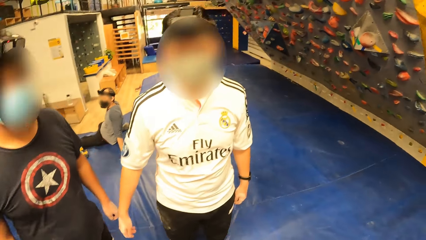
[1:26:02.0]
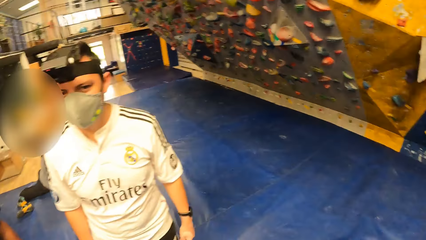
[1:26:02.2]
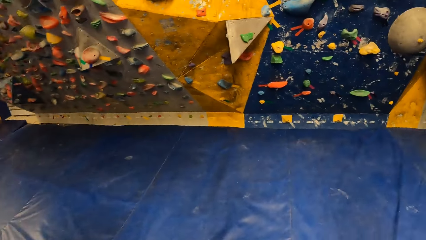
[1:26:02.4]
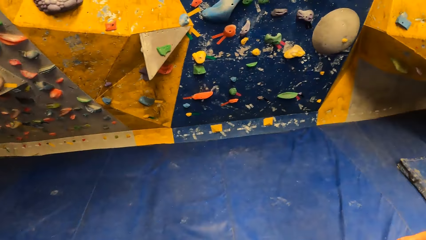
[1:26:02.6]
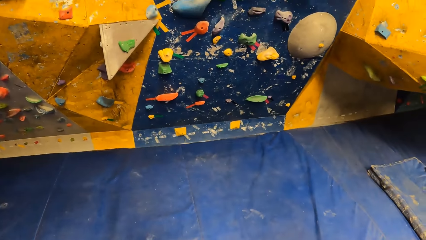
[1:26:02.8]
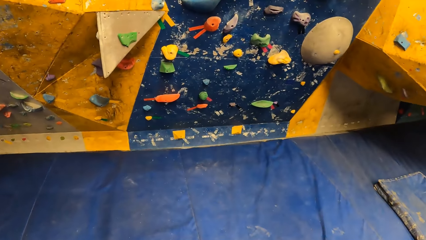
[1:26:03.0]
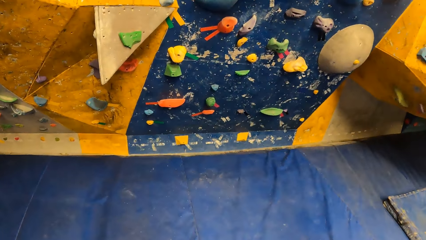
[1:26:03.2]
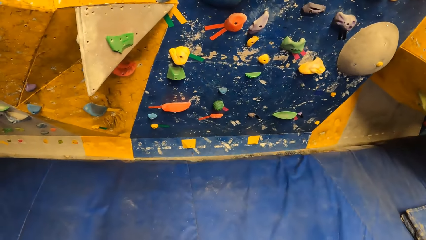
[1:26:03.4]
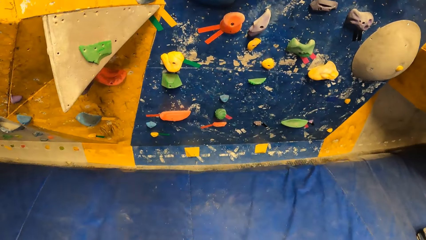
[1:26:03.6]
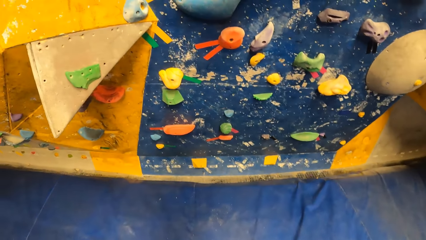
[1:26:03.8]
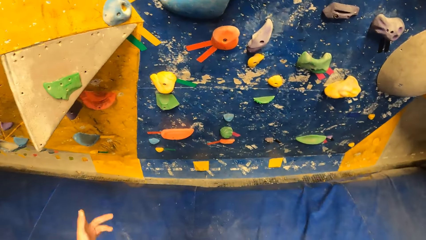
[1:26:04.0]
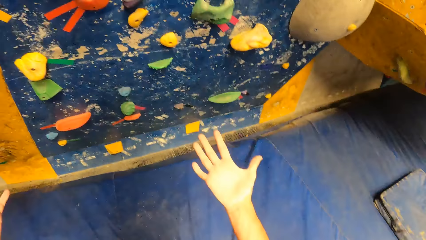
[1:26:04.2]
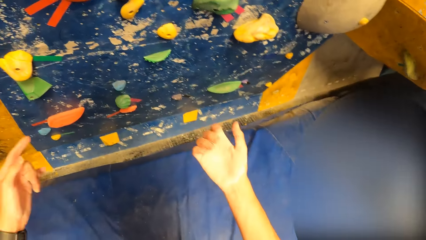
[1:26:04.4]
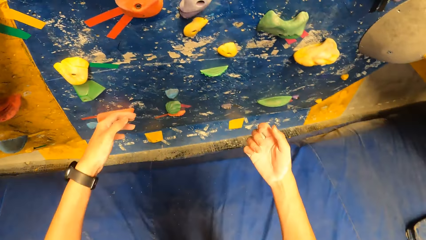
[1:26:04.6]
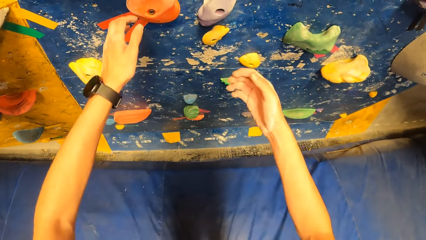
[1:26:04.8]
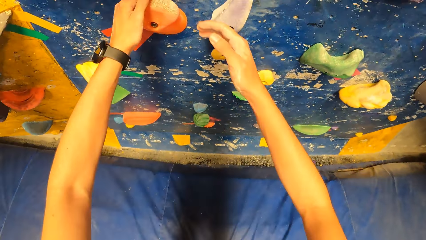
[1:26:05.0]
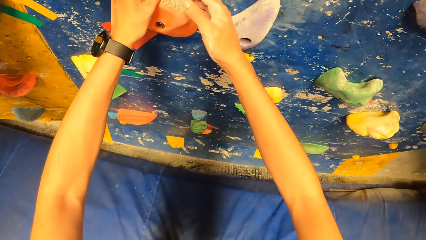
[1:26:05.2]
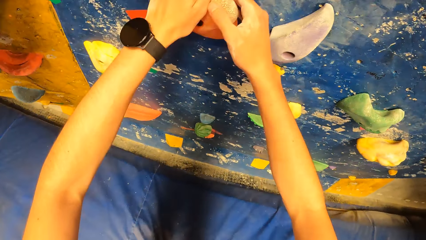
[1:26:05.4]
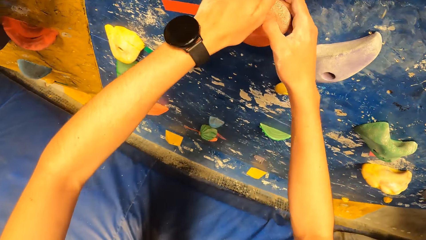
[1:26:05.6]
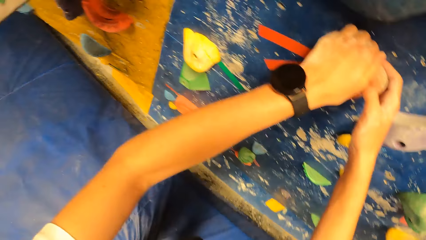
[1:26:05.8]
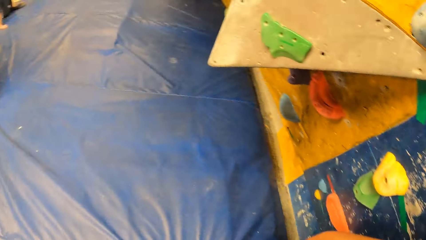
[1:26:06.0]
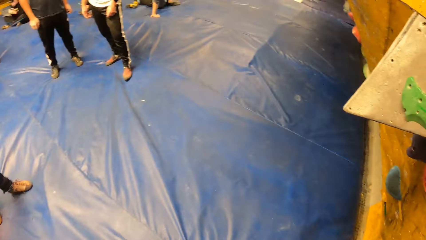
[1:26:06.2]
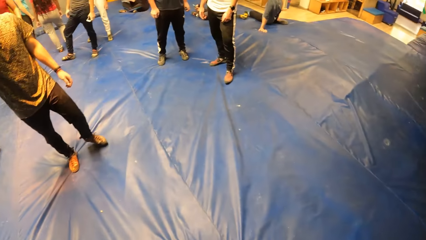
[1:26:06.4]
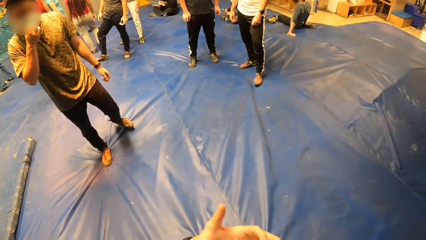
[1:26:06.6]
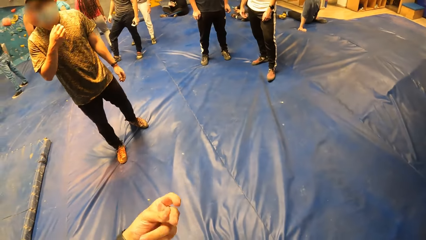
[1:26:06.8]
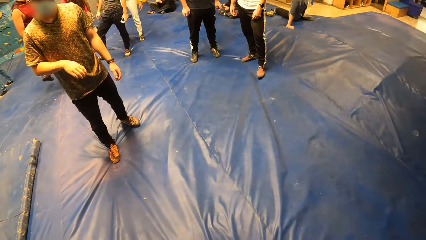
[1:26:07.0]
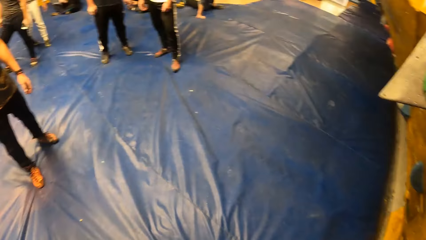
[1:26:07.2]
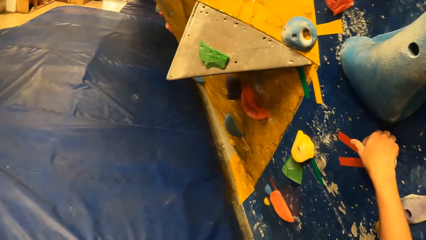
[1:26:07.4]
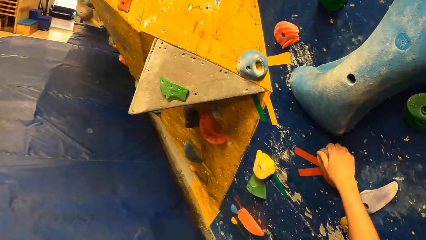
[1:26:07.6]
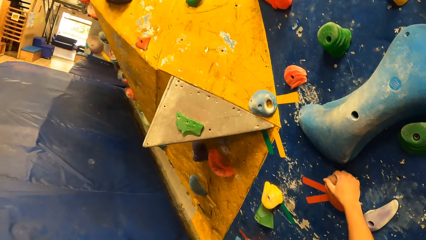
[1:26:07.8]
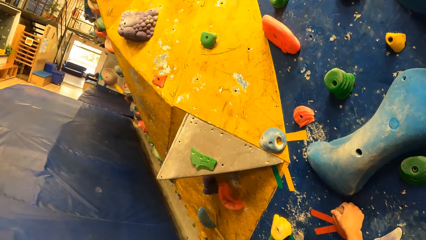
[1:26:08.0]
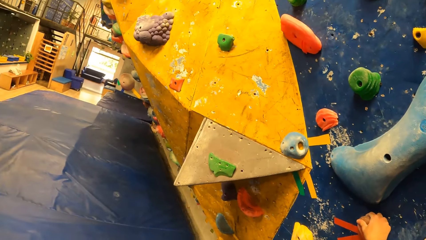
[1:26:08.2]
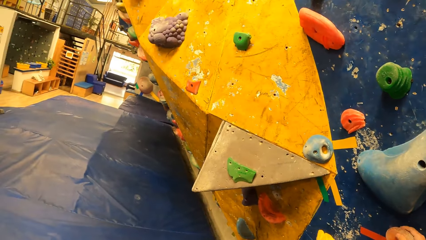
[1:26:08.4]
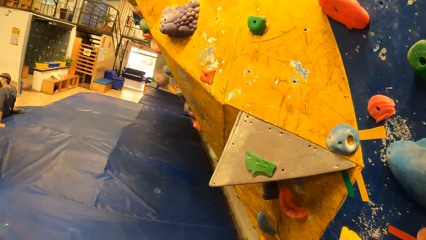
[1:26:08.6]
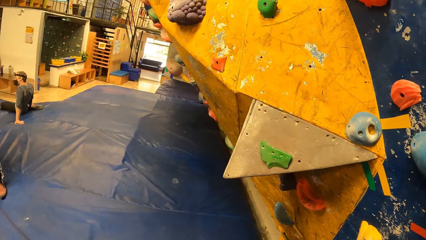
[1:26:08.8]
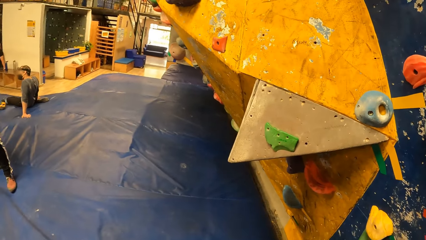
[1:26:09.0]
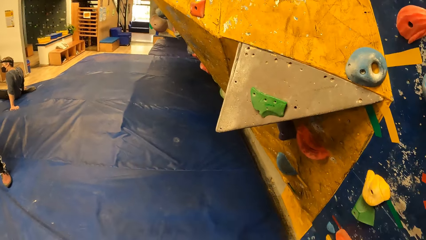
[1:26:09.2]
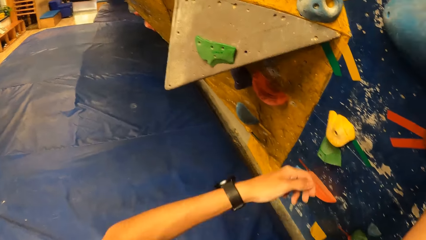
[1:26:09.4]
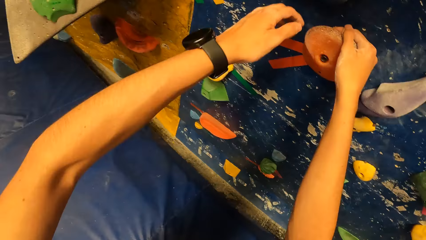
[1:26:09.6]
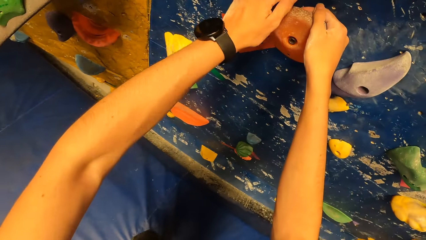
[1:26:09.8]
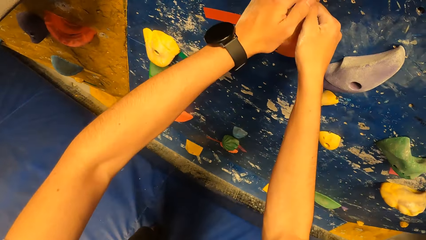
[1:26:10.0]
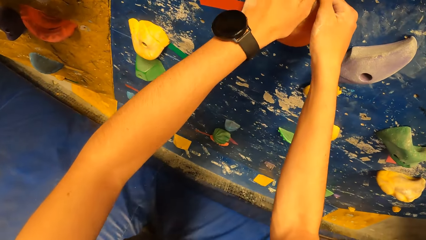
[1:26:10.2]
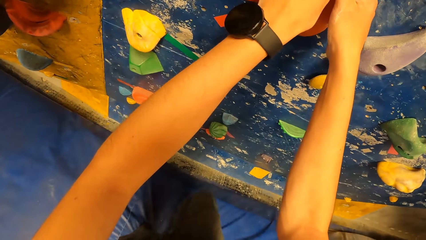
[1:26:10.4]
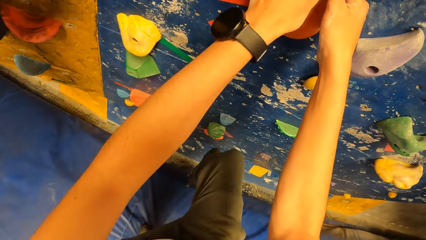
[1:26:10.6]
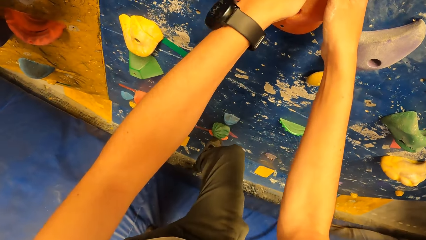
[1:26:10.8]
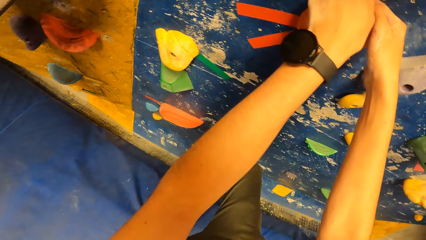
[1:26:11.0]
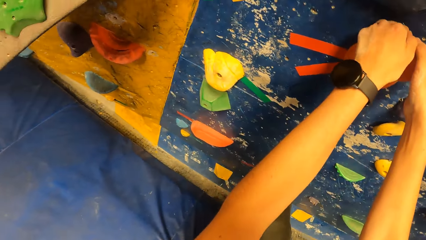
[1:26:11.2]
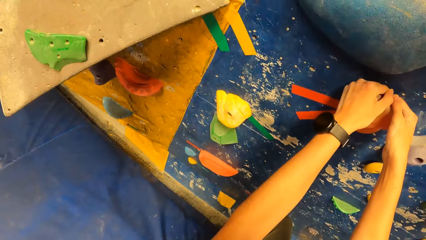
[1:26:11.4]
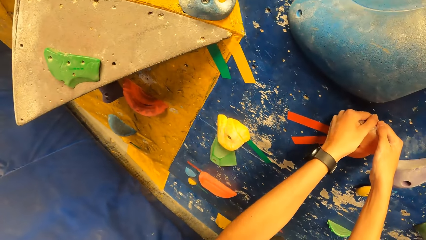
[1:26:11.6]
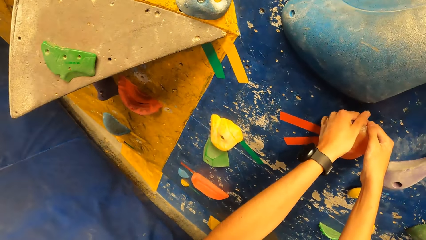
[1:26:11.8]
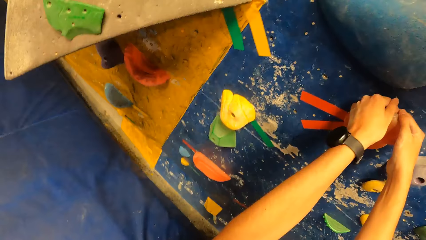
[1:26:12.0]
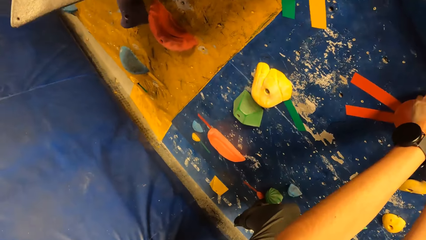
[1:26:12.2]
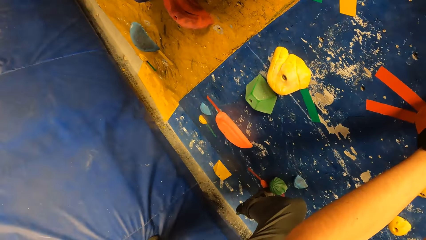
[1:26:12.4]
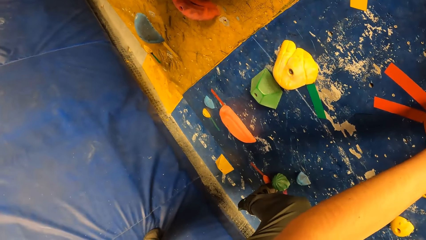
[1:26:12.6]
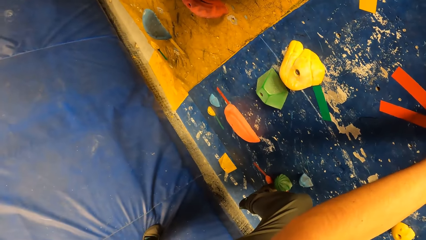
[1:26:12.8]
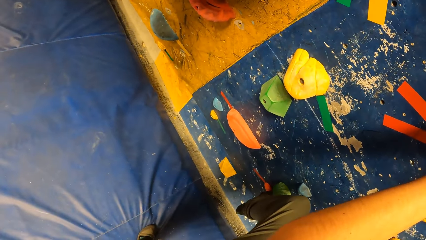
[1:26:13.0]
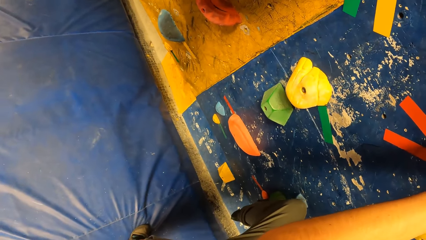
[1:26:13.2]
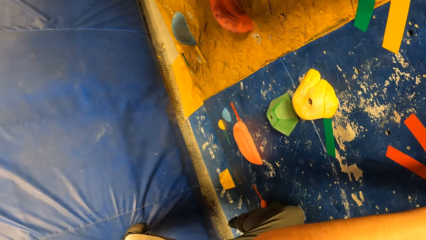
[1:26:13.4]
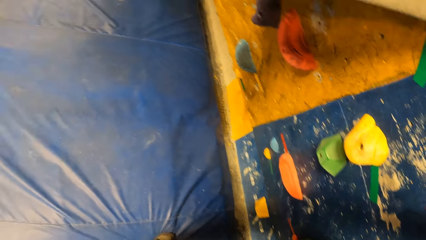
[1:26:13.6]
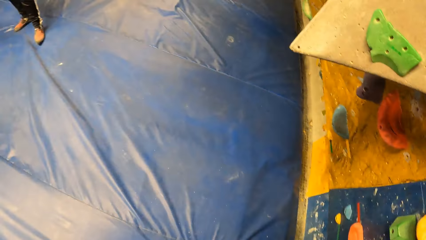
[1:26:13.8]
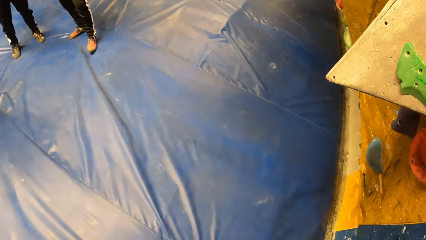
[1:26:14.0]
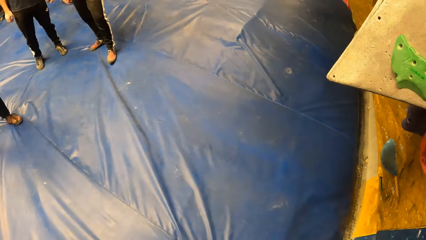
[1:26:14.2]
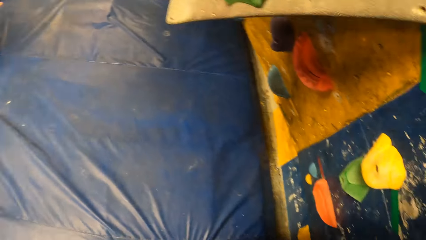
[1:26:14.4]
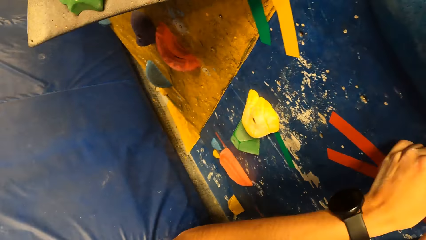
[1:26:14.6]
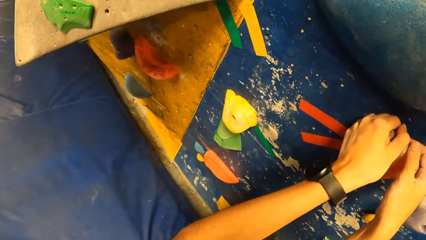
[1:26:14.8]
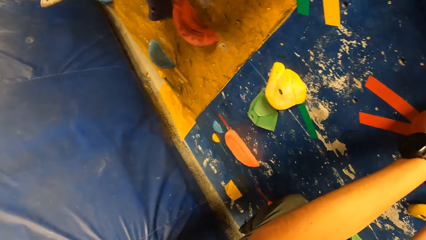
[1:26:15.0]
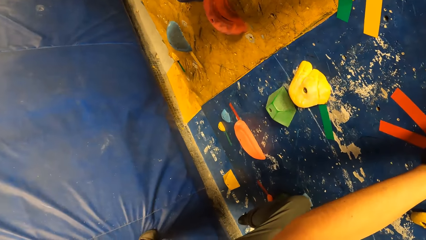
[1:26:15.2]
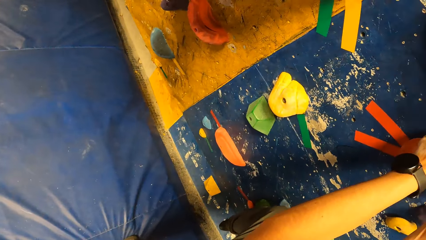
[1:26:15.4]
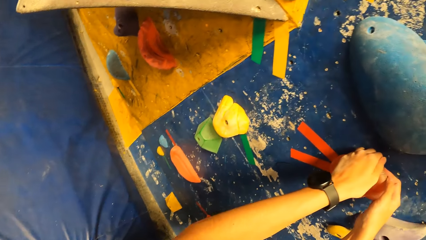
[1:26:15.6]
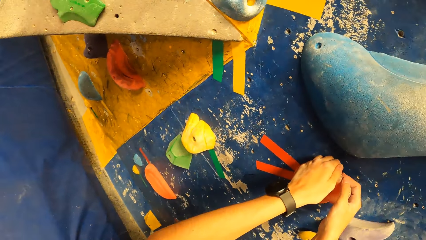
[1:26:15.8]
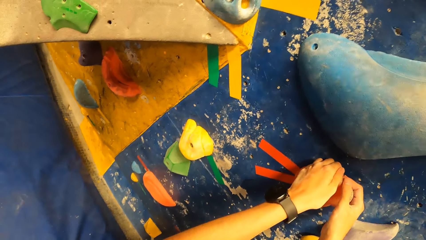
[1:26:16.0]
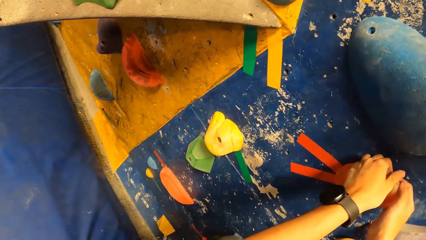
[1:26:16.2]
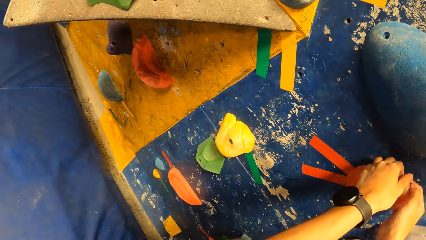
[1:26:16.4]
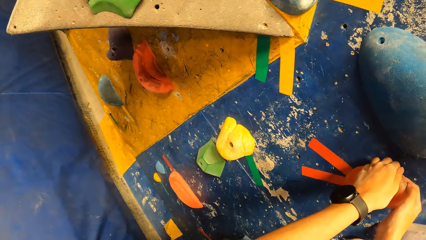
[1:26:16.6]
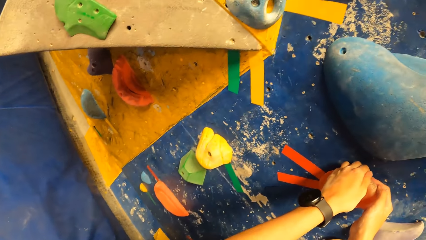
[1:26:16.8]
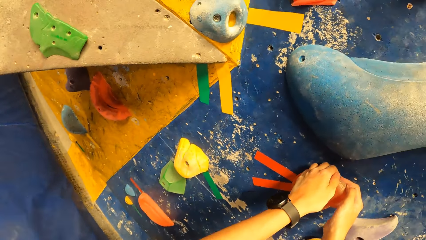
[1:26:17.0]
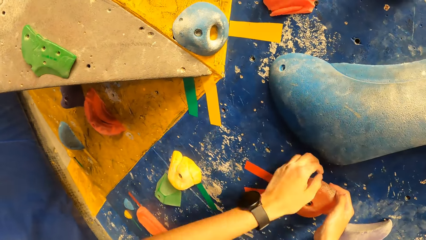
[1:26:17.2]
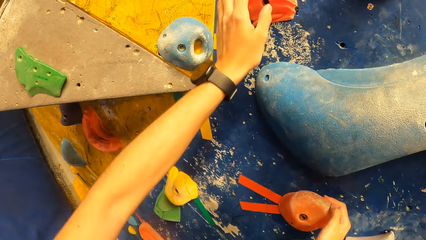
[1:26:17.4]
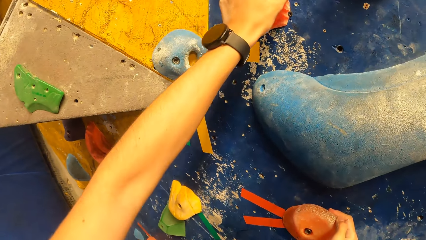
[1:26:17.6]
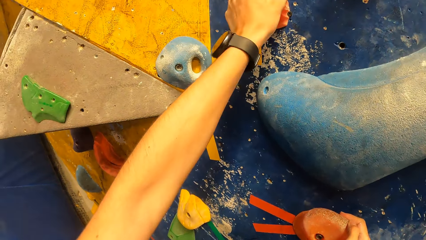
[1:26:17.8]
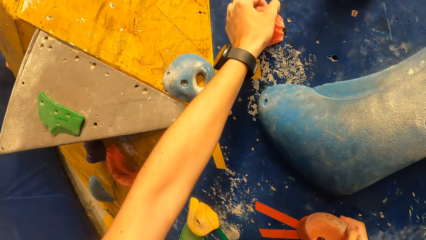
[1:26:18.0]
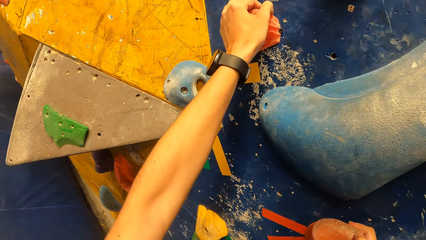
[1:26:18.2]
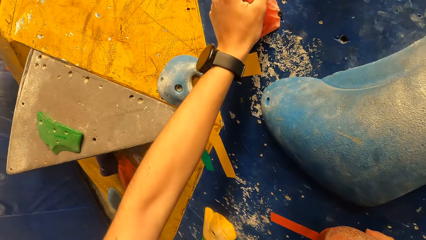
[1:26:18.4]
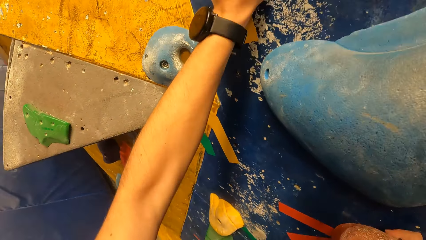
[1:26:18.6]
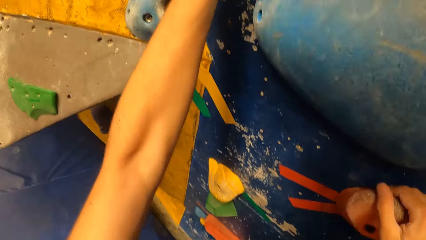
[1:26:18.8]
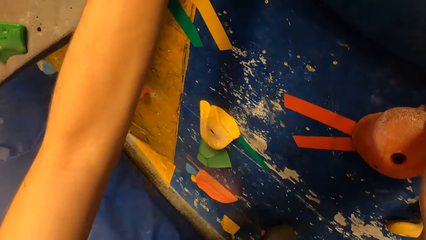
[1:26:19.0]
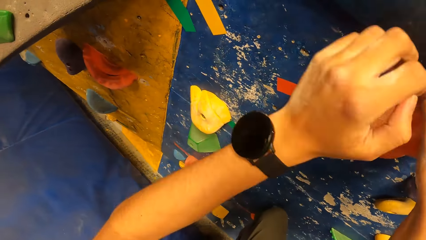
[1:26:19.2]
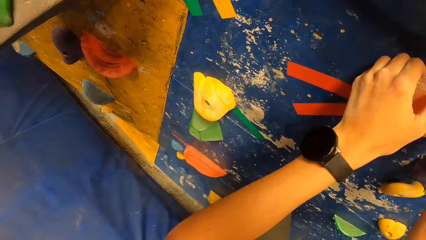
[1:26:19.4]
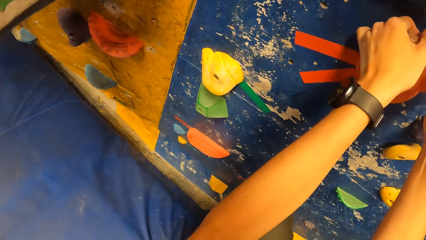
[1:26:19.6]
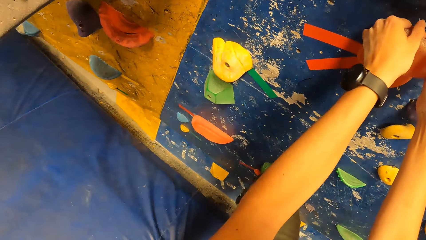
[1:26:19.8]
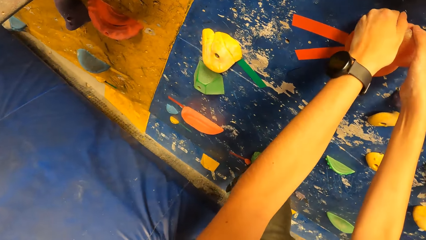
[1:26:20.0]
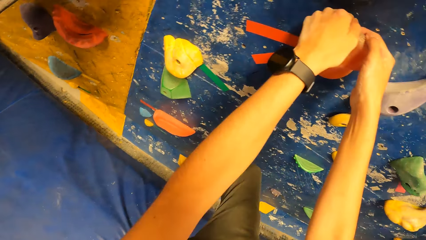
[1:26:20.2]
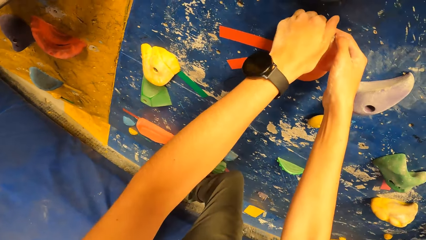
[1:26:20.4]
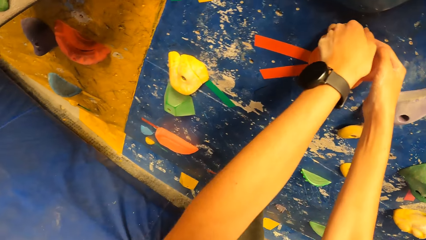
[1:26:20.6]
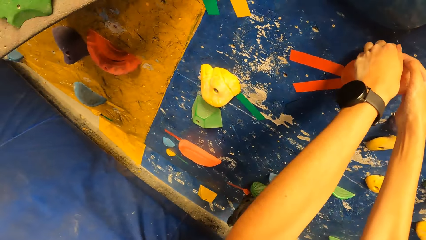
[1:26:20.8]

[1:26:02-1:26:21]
The camera wearer touches the boulder on the wall. They climb the bouldering wall in the gym. They climb the boulder wall.
